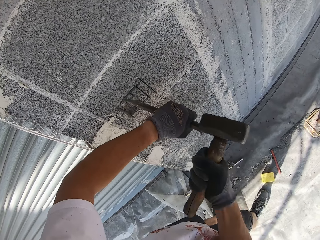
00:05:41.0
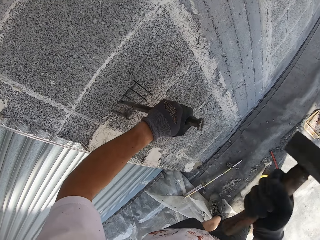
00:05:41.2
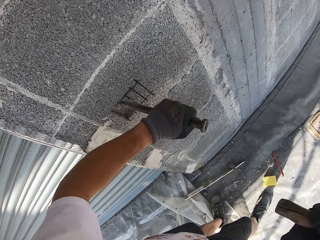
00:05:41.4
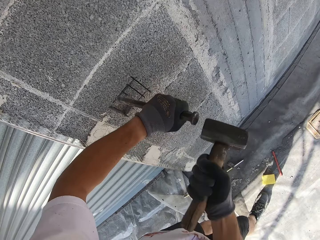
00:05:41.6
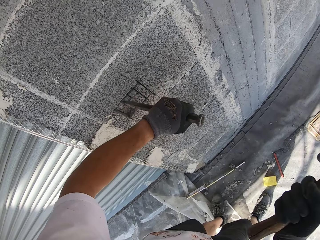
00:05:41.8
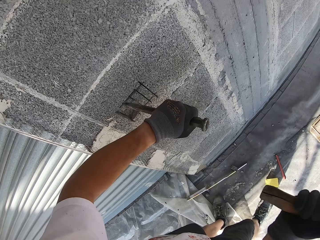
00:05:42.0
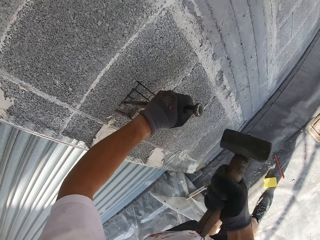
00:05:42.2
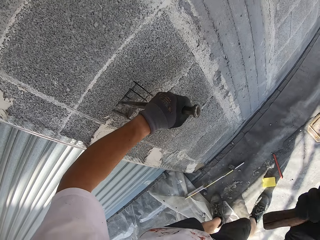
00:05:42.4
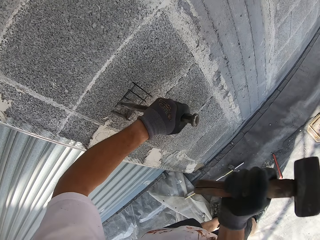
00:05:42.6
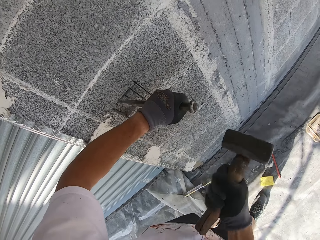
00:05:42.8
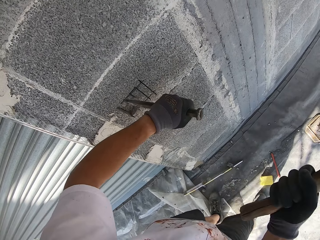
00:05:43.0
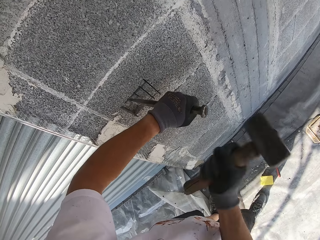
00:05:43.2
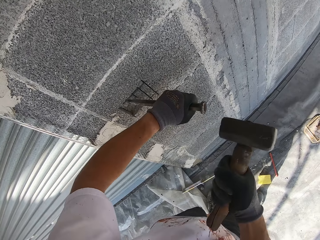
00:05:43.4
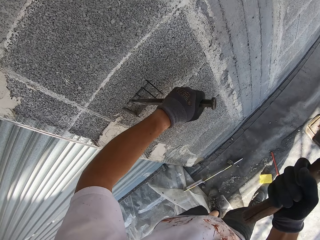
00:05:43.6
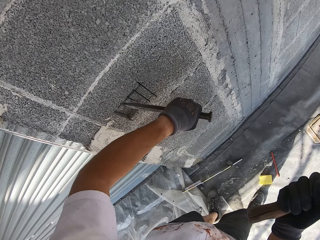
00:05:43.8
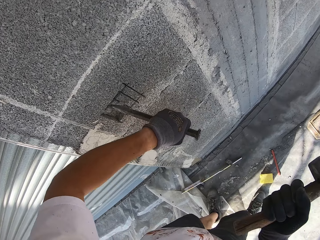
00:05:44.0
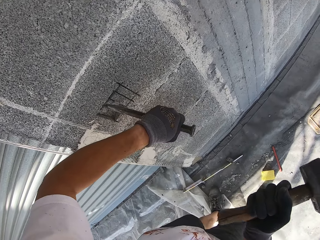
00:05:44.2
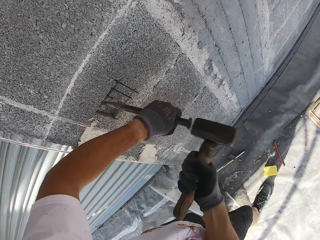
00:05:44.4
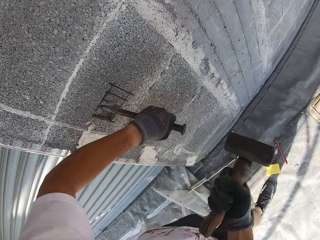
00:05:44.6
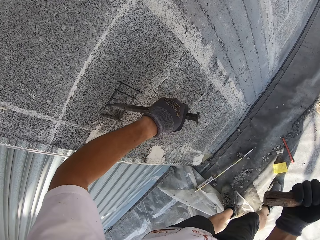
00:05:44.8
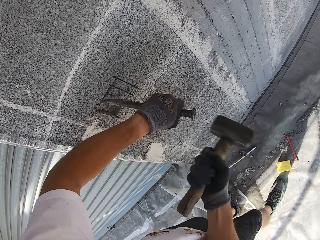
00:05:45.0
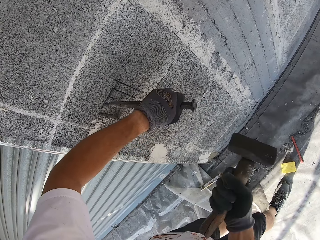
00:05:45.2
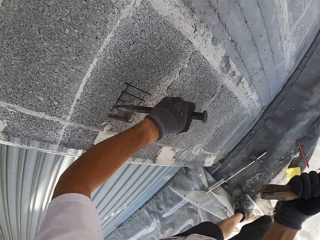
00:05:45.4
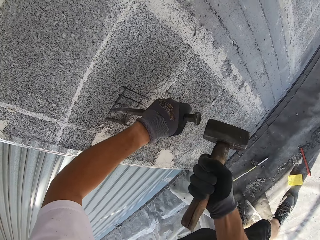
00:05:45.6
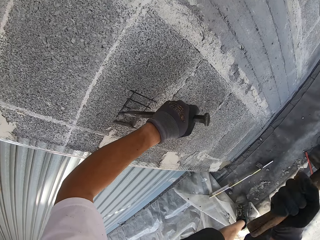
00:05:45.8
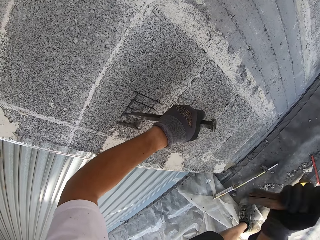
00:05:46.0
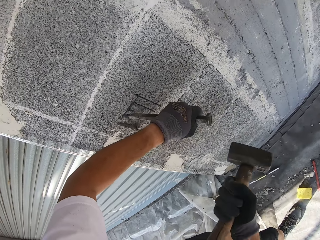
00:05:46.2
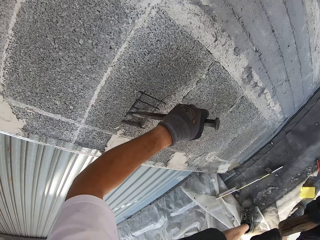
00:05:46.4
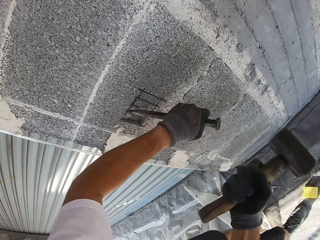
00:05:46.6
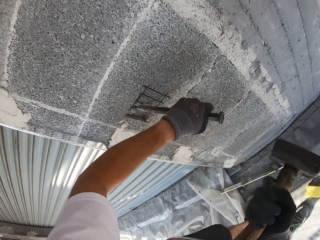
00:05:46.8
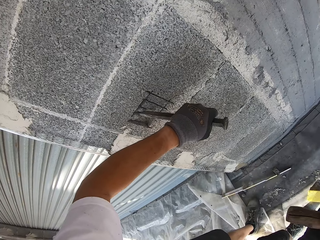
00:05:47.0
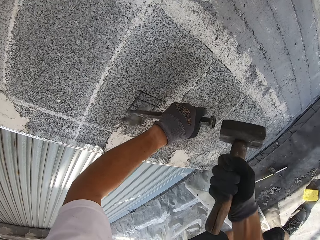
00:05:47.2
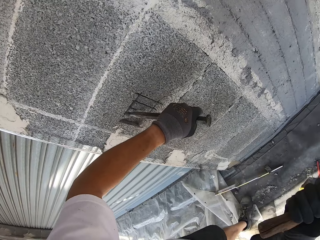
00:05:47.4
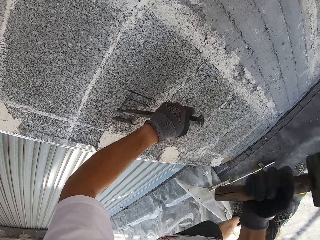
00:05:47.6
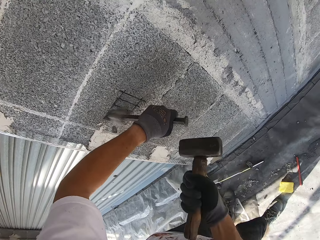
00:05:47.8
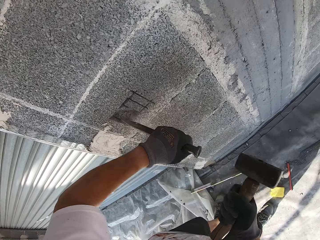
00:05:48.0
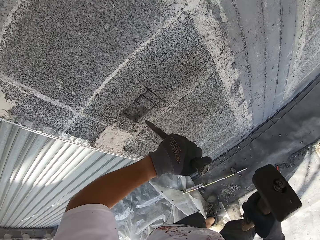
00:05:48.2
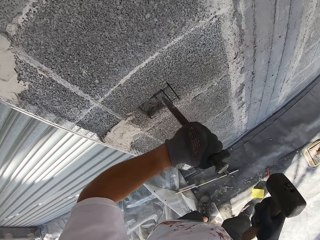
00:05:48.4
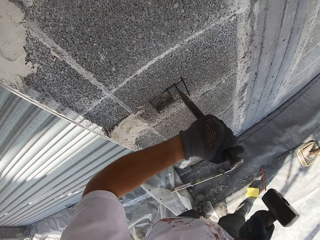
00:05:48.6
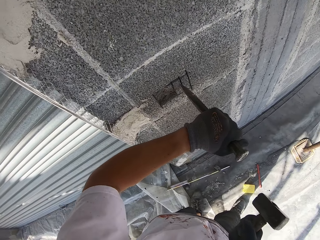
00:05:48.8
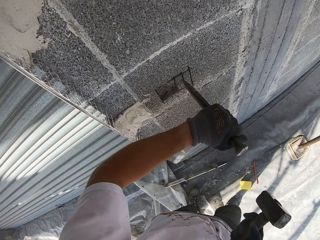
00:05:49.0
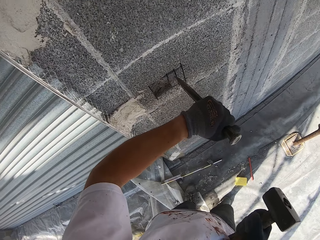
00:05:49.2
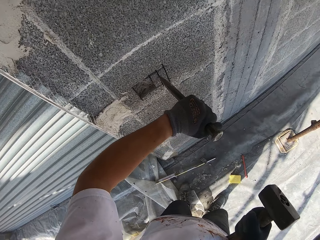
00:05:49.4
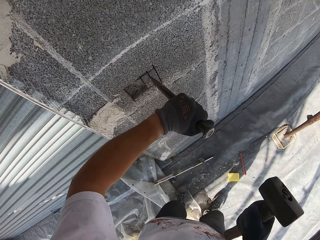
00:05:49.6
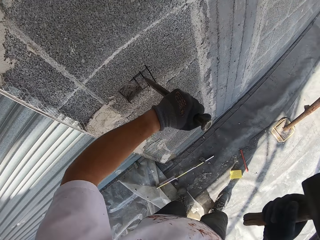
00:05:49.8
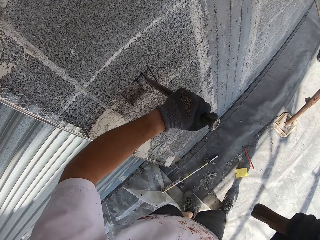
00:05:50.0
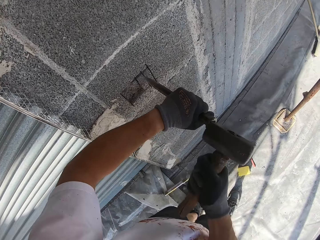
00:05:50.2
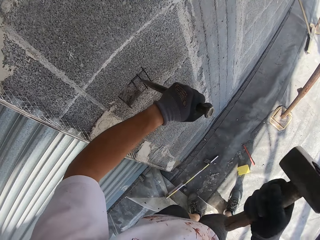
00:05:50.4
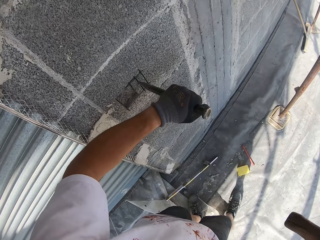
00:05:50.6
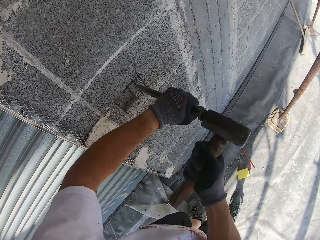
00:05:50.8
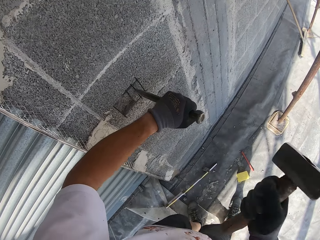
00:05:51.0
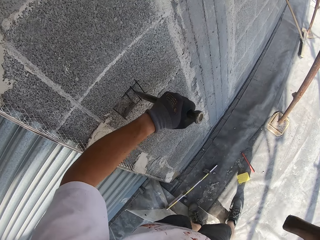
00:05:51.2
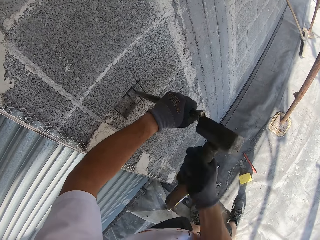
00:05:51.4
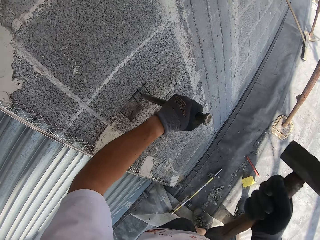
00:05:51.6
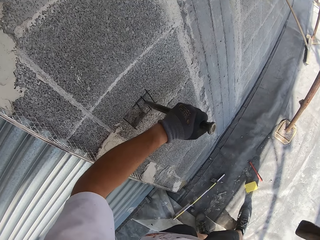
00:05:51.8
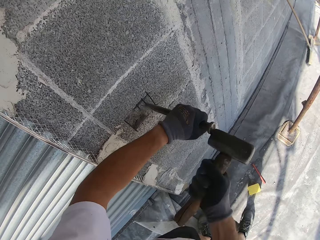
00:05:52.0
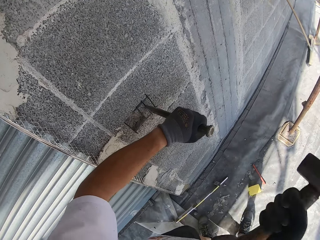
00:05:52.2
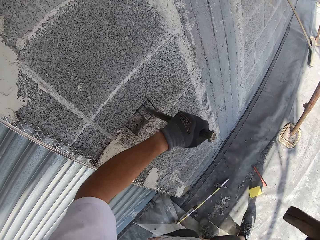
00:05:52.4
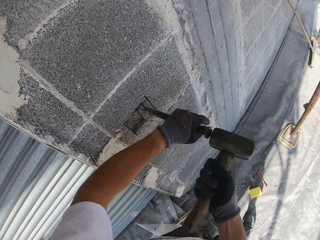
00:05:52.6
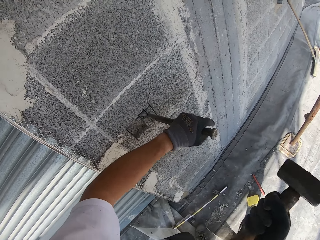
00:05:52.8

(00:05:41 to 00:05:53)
The camera wearer caves out the wall with the chisel. He places the chisel on the wall on a line. He hits the chisel with the hammer in his right hand.

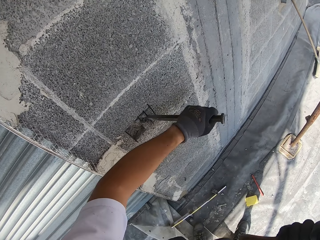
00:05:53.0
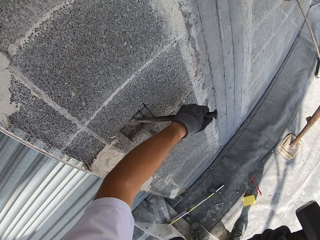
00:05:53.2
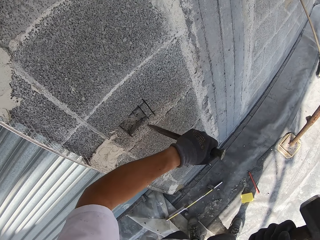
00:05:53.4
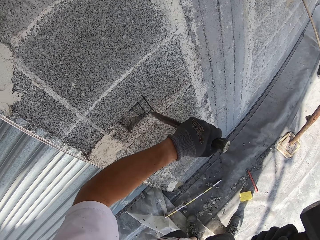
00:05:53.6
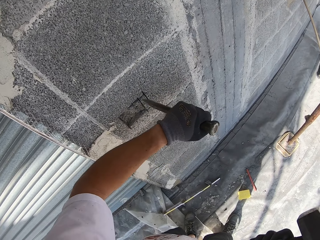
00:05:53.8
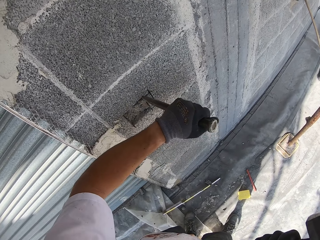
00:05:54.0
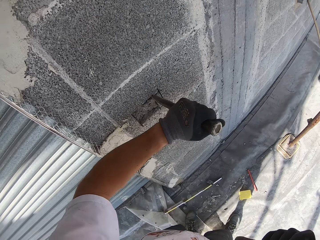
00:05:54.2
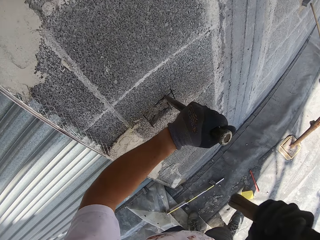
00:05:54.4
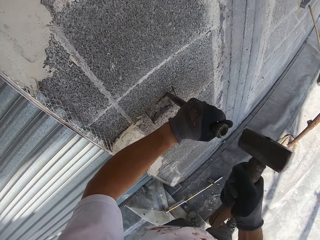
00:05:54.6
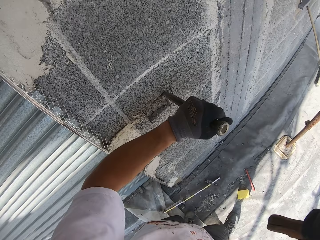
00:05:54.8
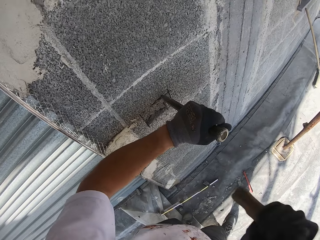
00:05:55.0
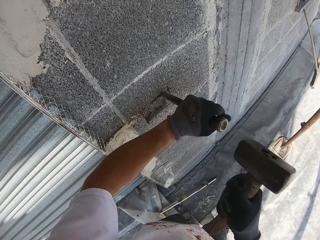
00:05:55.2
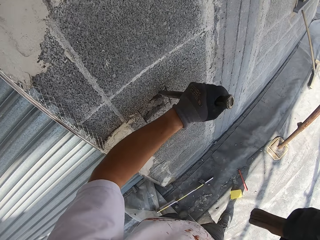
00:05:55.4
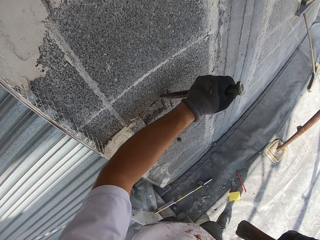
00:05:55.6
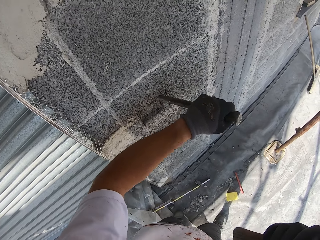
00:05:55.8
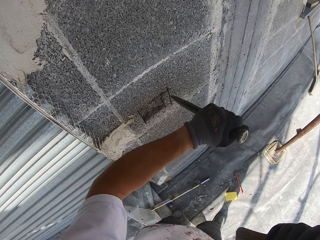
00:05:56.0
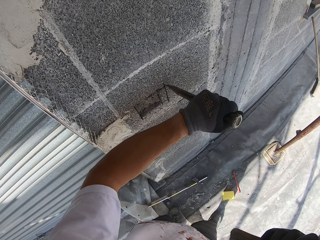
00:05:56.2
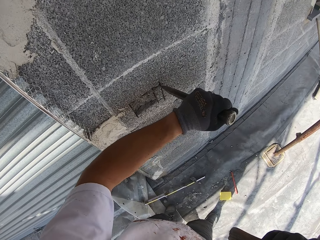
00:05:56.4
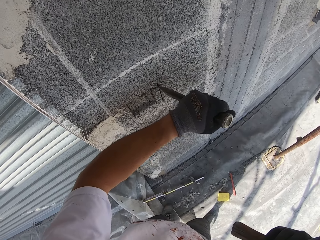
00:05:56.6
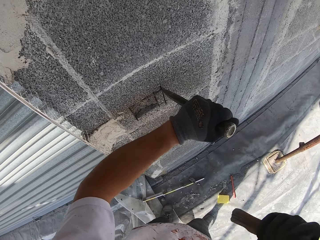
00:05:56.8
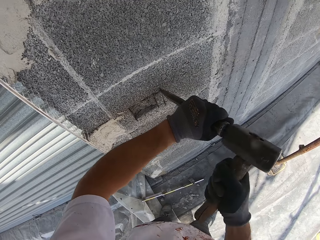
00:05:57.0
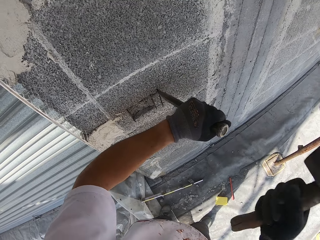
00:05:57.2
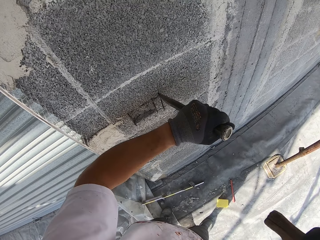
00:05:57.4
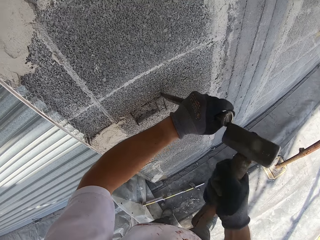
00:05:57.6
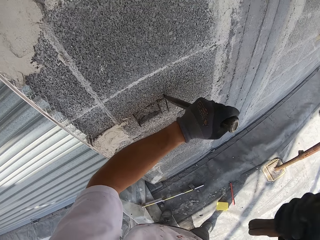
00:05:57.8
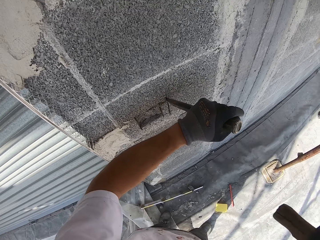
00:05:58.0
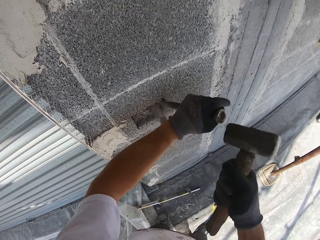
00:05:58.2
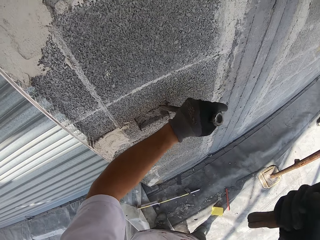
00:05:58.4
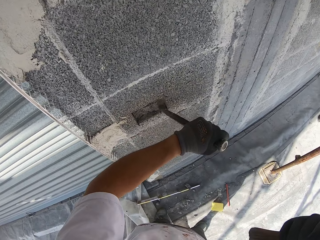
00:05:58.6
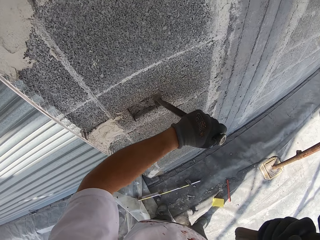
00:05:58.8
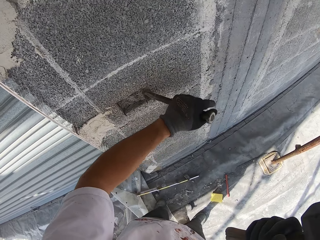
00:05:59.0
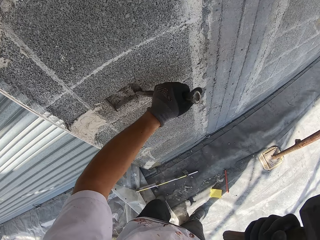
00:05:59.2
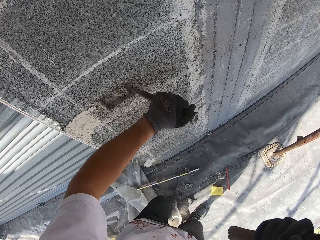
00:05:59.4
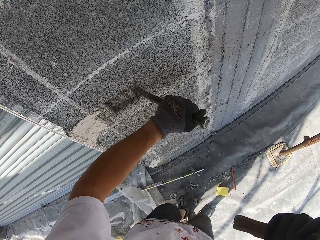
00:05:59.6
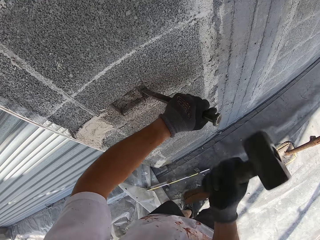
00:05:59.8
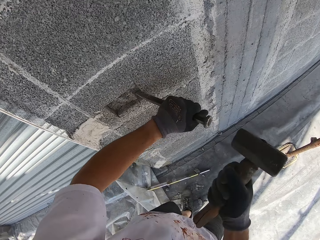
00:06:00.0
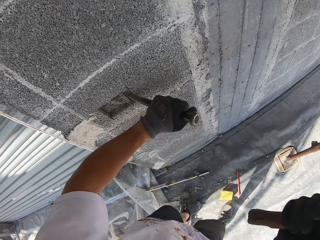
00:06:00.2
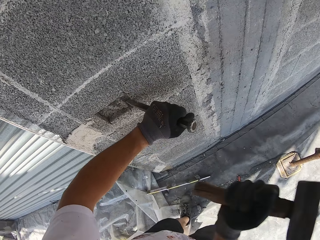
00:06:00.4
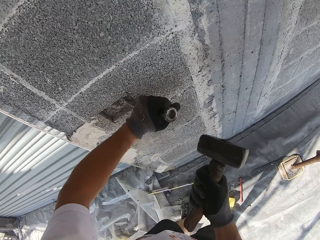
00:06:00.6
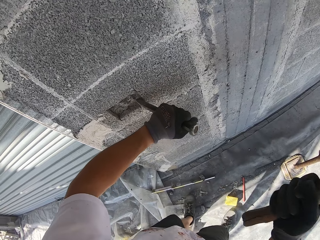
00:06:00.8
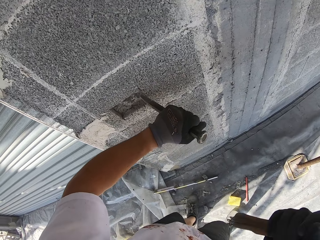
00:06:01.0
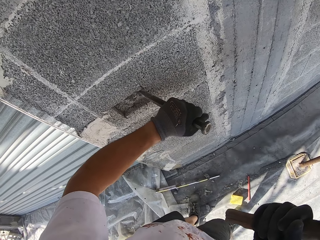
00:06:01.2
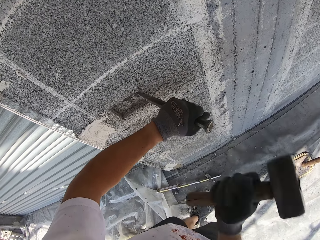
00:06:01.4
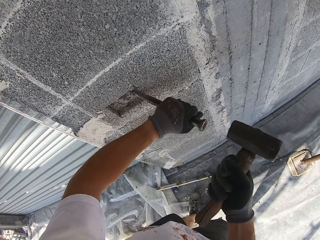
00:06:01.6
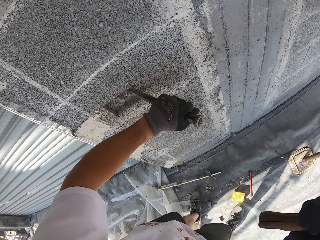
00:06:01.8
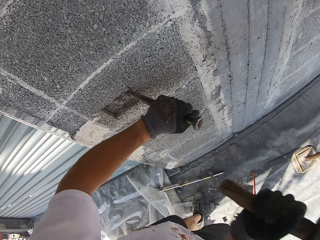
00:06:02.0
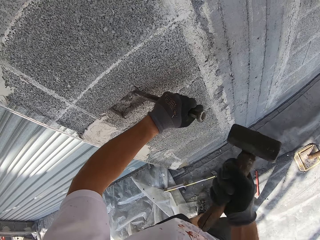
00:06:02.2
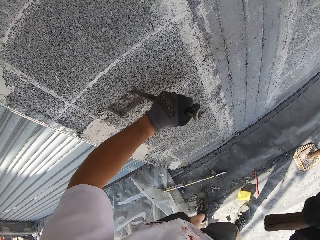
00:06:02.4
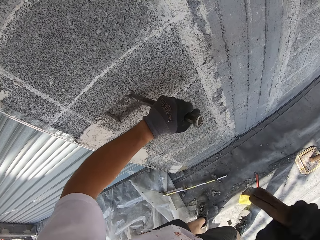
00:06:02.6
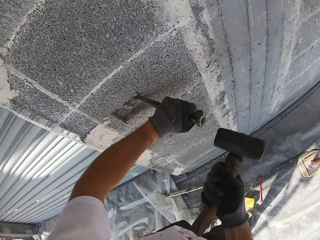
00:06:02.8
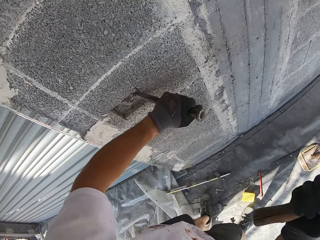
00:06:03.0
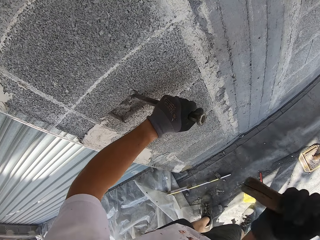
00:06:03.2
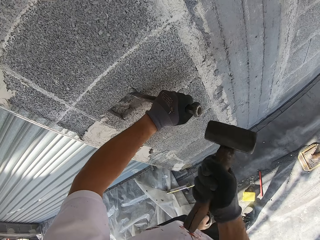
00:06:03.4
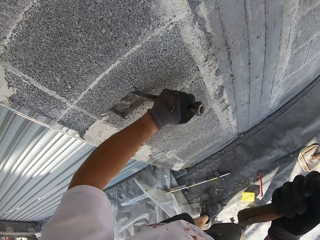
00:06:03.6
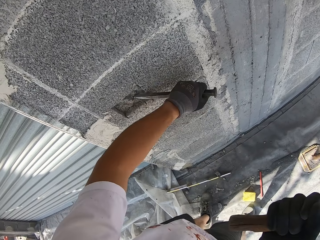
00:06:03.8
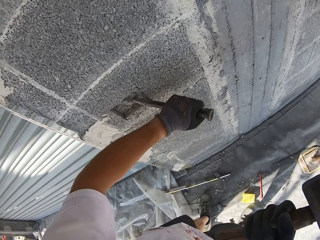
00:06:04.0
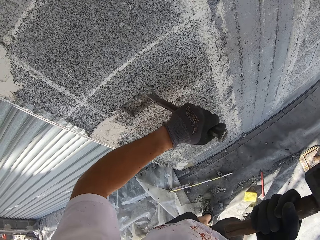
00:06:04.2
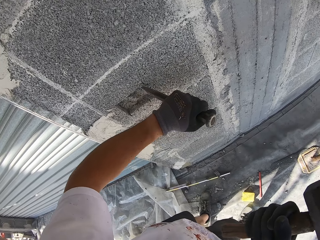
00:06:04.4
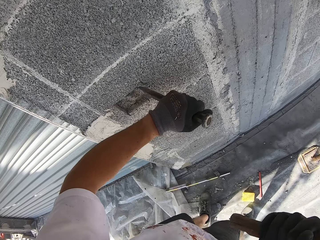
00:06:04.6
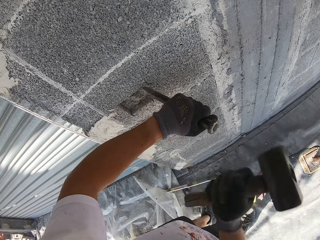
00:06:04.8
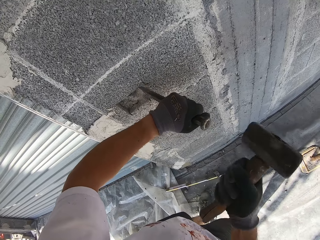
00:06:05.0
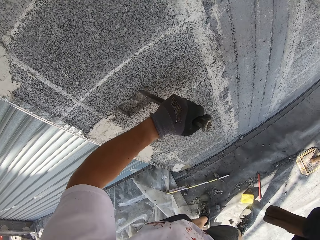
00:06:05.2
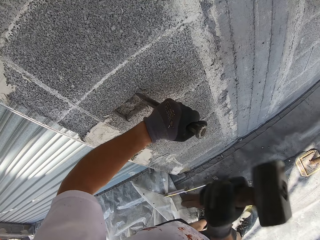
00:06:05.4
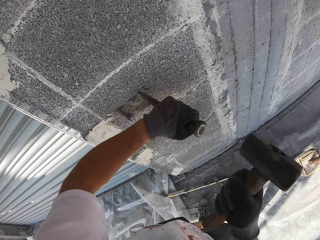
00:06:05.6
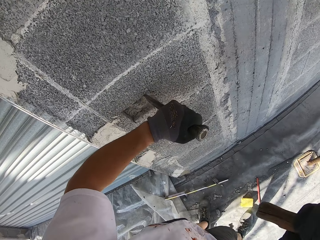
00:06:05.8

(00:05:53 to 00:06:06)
The camera wearer caves out the wall with the chisel. He places the chisel on the wall on a line. He hits the chisel with the hammer in his right hand. He caves out the wall with the chisel. He places the chisel on the wall on another line. He hits the chisel with the hammer in his right hand. He caves out the wall with the chisel. He places the chisel on another part within the line on the wall. He hits the chisel with the hammer in his right hand. He caves out the wall with the chisel. He places the chisel on another part within the line on the wall. He hits the chisel with the hammer in his right hand.
